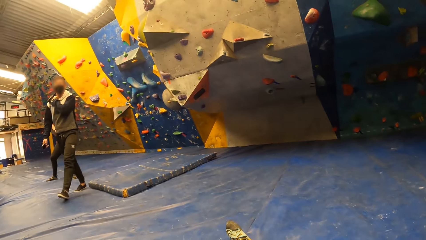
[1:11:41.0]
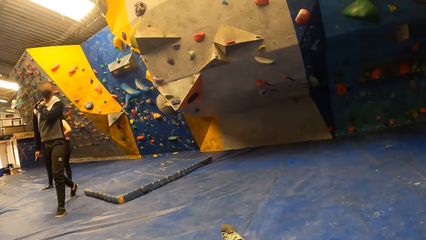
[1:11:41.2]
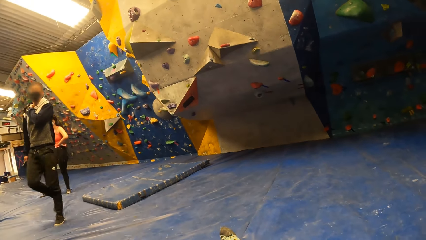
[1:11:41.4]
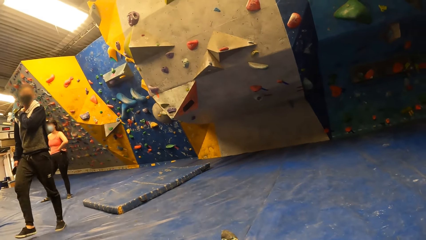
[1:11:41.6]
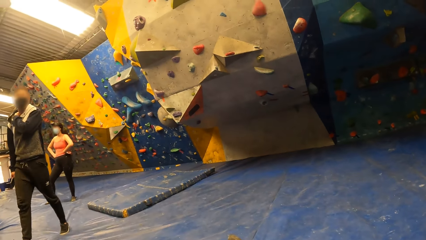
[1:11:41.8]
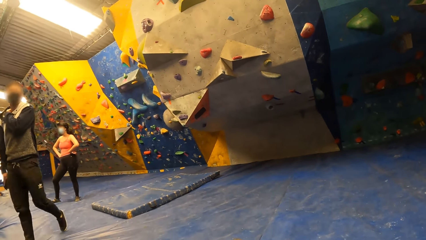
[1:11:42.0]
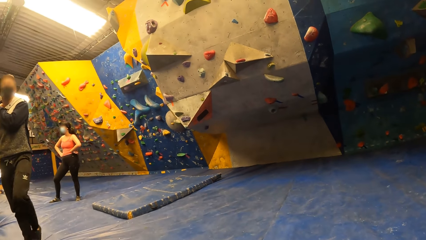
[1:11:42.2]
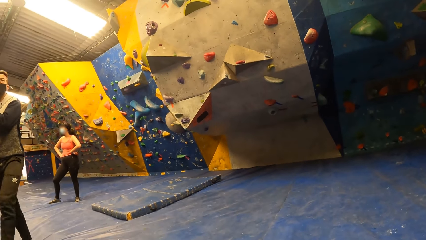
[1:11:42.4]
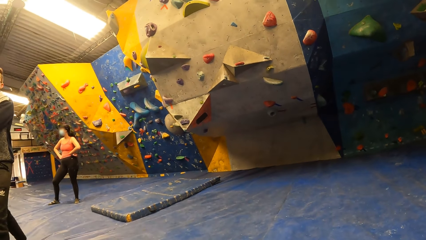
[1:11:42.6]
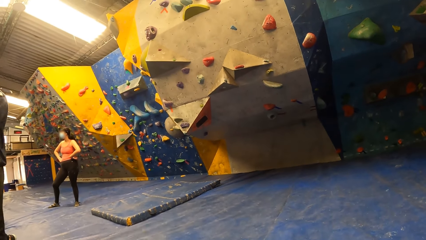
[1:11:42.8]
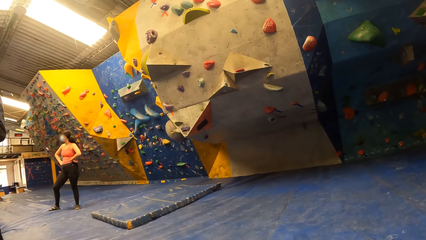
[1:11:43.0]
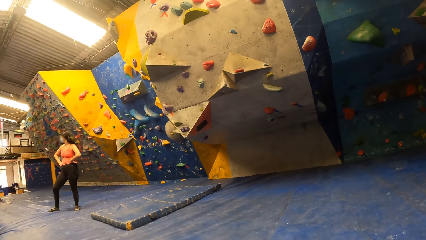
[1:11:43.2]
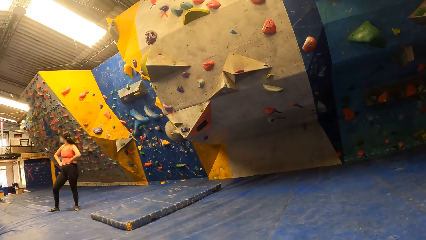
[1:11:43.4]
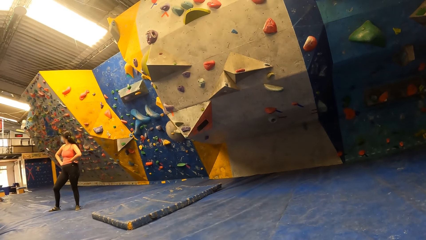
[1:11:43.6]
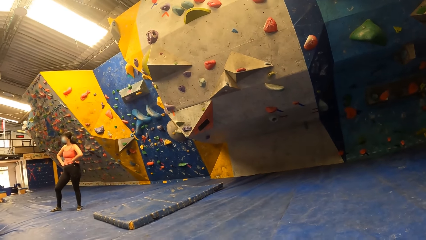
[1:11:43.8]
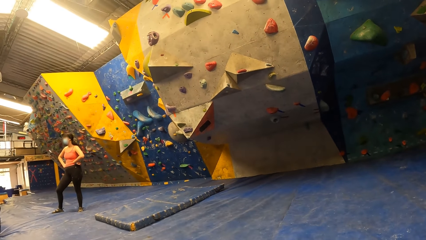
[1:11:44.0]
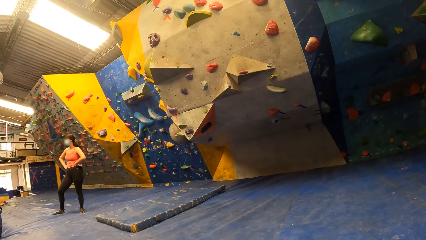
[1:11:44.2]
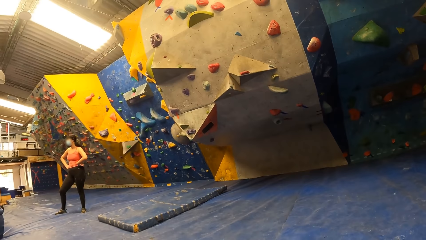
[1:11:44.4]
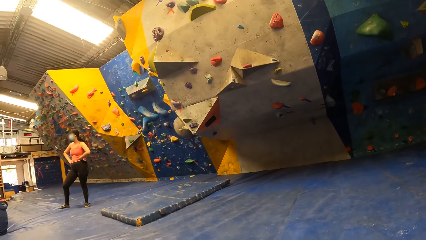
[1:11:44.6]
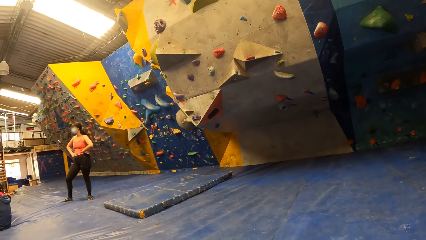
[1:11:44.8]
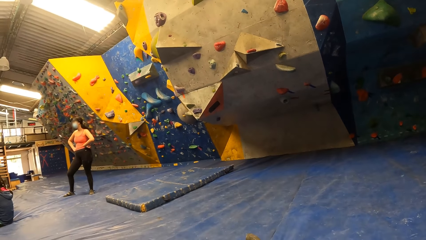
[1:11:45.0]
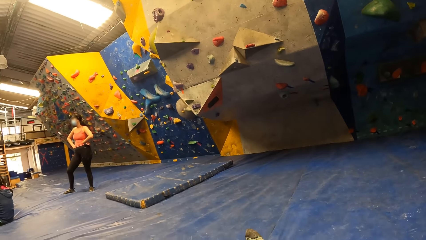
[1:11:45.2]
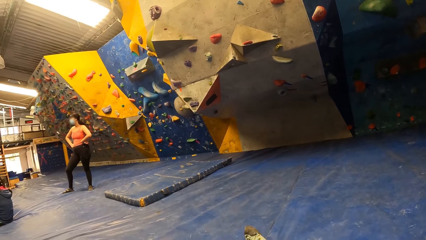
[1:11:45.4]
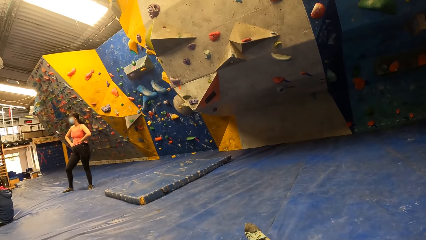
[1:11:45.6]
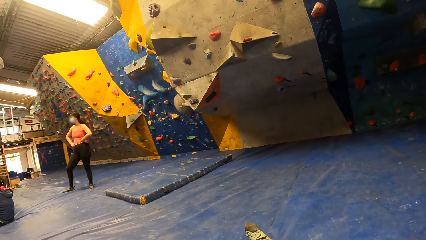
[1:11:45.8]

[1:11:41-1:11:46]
A person holds the phone on her right hand.

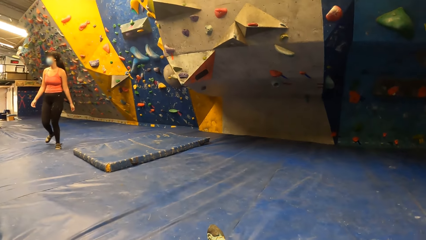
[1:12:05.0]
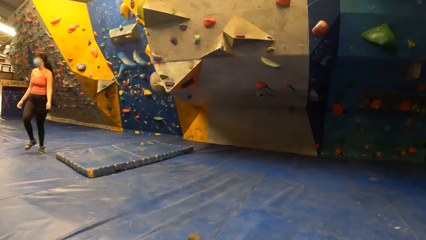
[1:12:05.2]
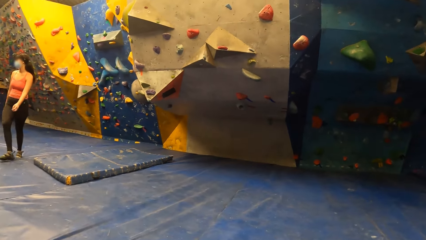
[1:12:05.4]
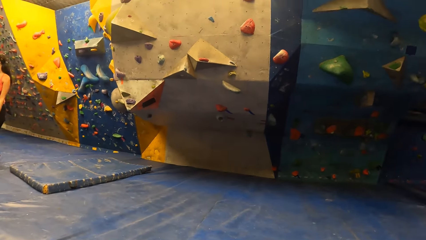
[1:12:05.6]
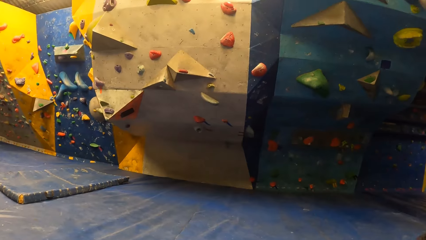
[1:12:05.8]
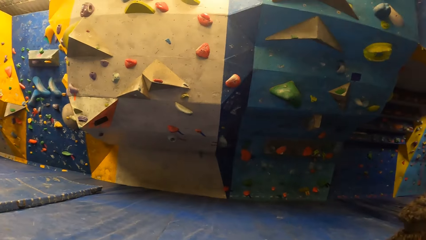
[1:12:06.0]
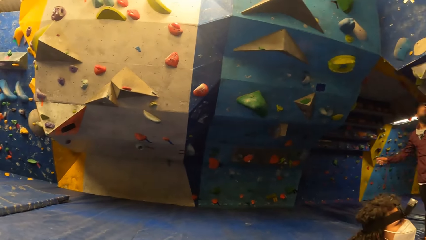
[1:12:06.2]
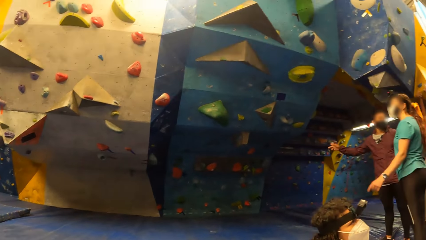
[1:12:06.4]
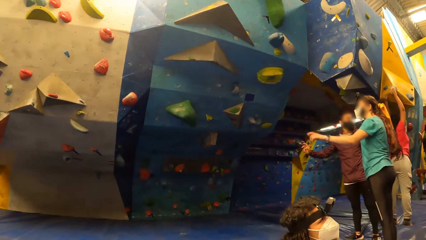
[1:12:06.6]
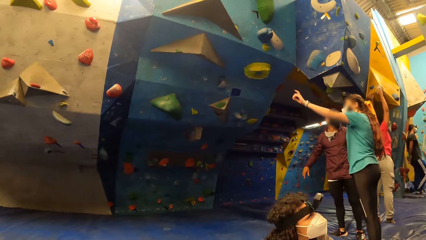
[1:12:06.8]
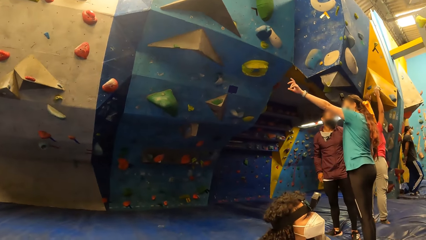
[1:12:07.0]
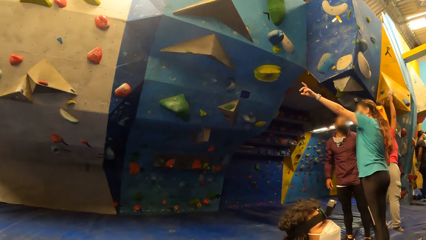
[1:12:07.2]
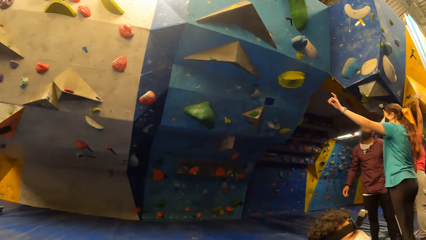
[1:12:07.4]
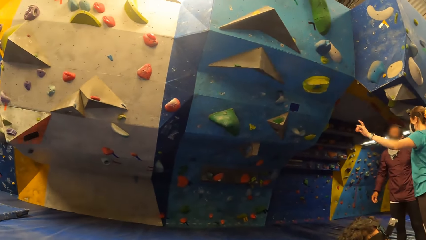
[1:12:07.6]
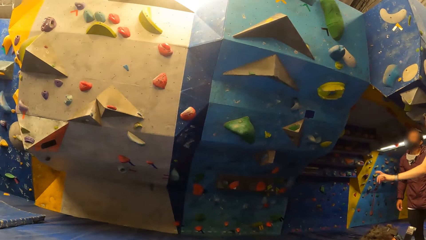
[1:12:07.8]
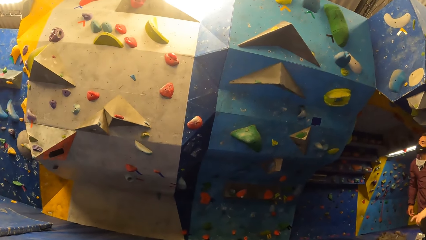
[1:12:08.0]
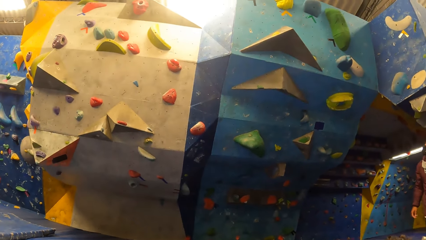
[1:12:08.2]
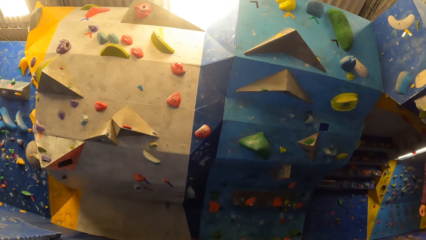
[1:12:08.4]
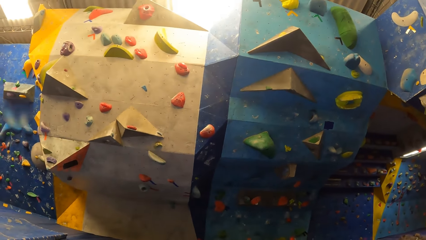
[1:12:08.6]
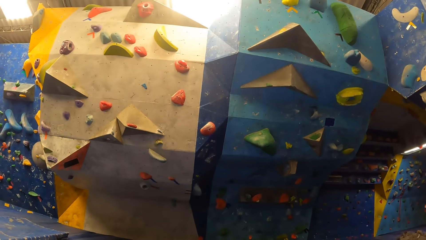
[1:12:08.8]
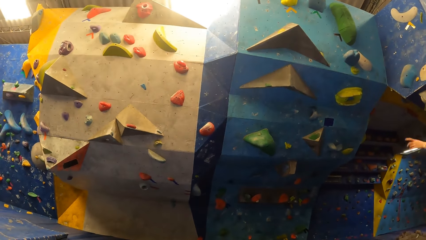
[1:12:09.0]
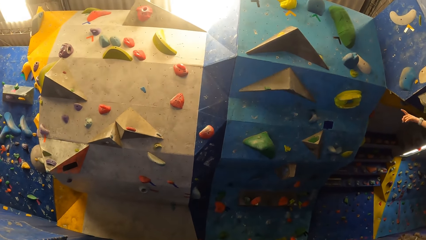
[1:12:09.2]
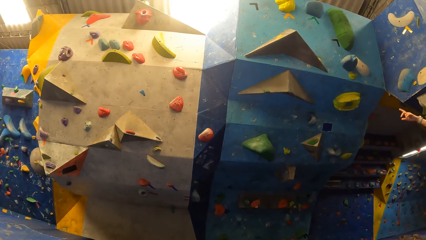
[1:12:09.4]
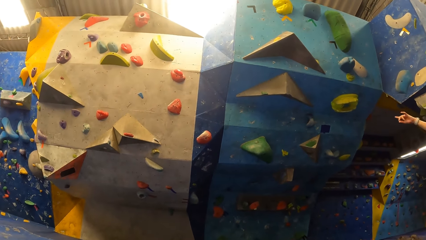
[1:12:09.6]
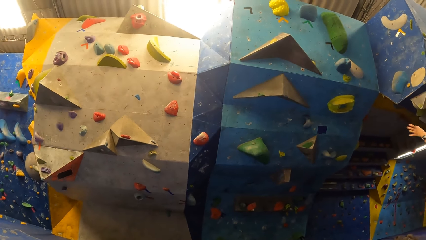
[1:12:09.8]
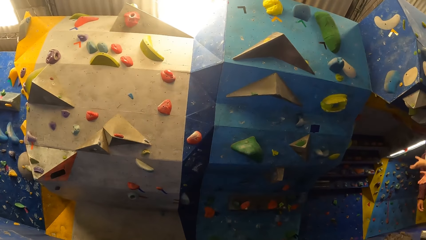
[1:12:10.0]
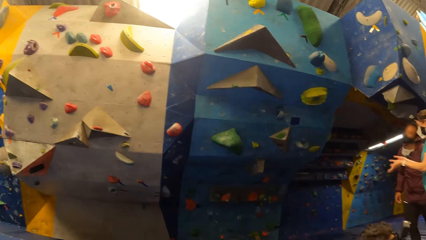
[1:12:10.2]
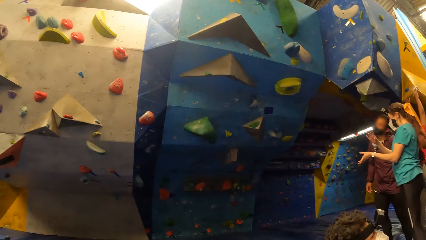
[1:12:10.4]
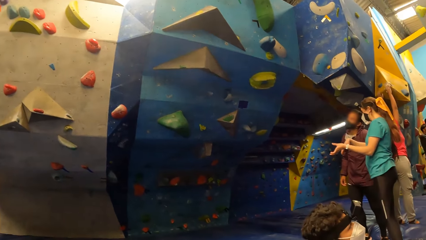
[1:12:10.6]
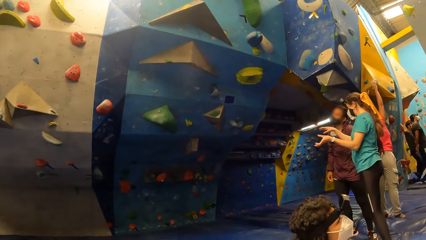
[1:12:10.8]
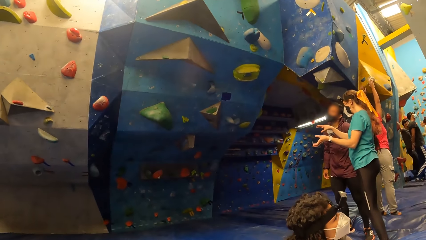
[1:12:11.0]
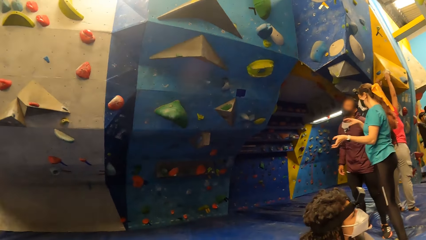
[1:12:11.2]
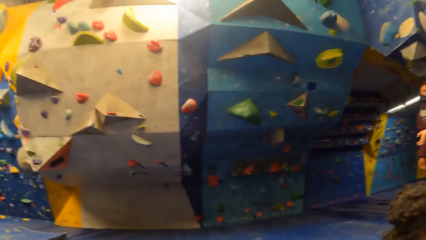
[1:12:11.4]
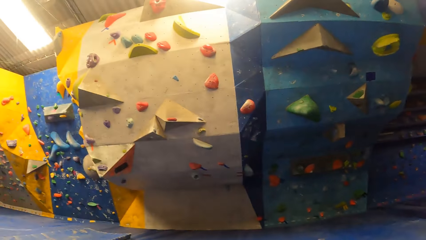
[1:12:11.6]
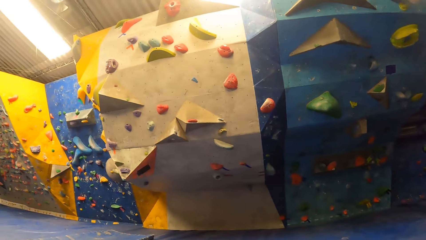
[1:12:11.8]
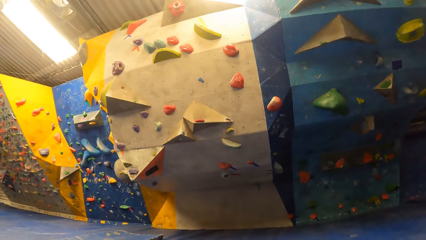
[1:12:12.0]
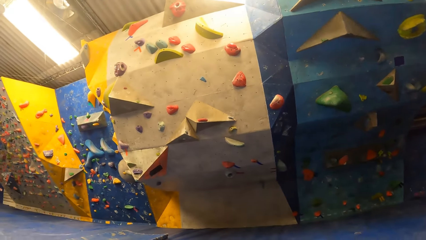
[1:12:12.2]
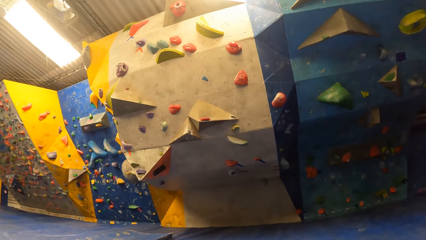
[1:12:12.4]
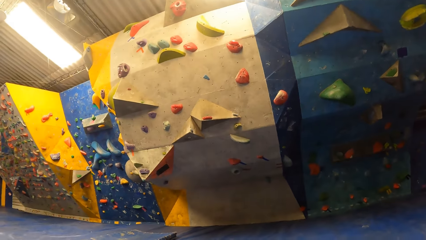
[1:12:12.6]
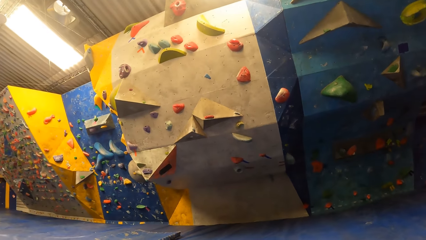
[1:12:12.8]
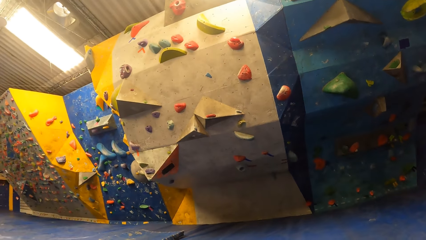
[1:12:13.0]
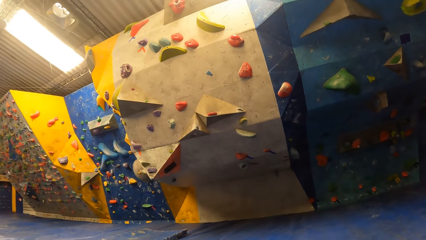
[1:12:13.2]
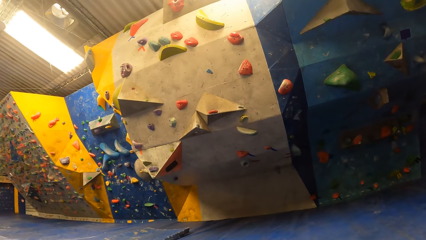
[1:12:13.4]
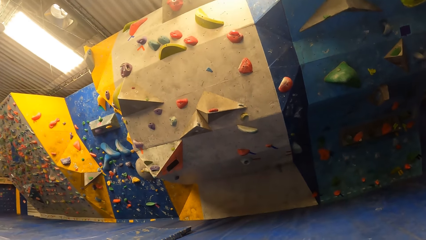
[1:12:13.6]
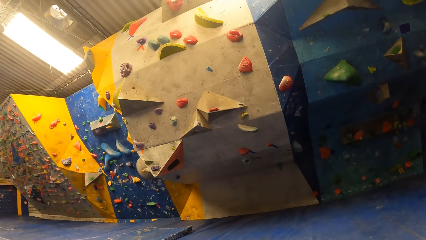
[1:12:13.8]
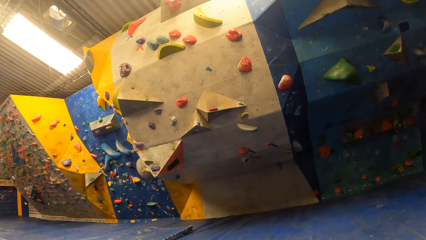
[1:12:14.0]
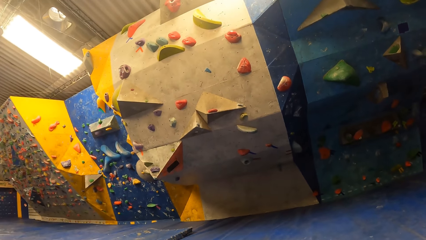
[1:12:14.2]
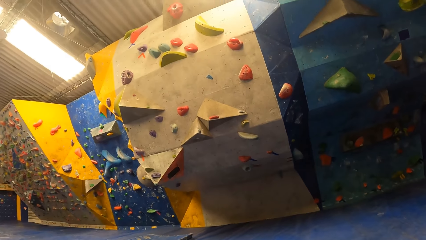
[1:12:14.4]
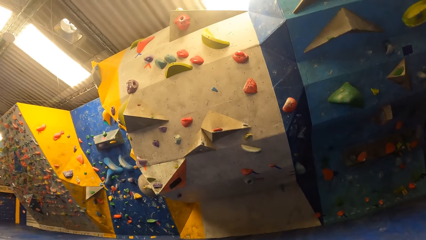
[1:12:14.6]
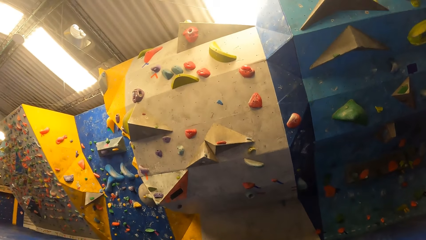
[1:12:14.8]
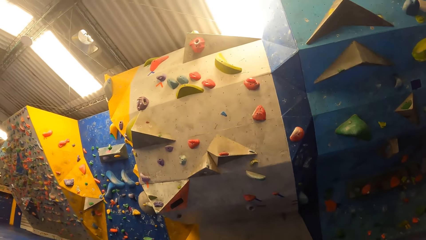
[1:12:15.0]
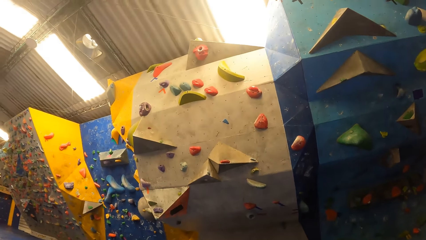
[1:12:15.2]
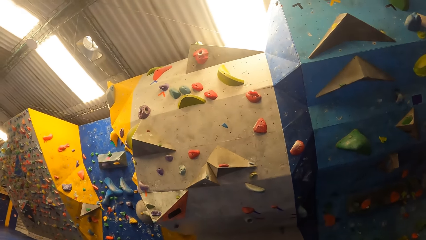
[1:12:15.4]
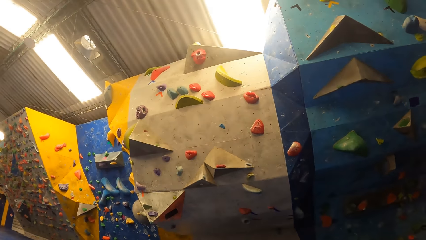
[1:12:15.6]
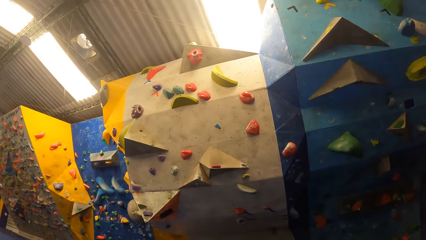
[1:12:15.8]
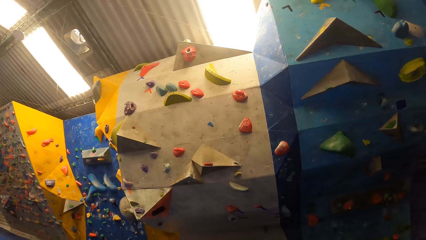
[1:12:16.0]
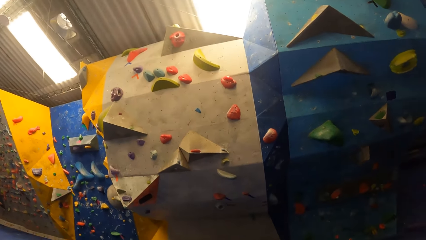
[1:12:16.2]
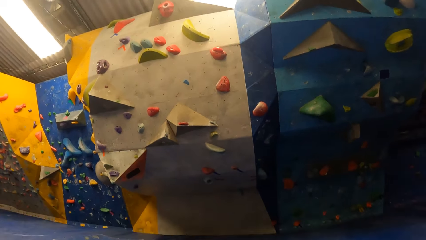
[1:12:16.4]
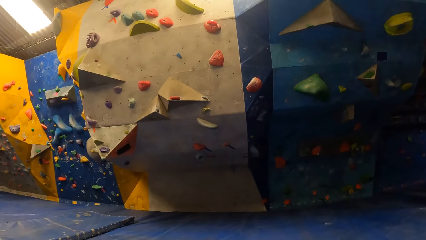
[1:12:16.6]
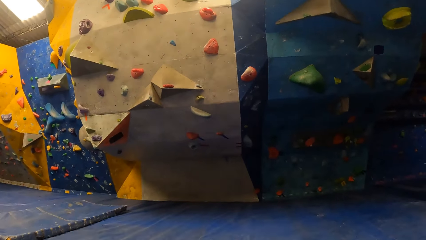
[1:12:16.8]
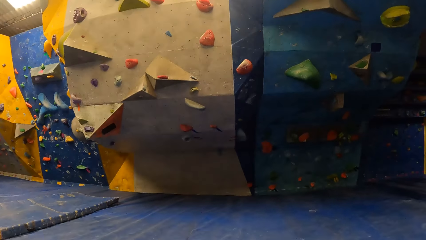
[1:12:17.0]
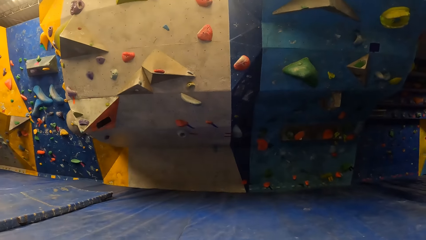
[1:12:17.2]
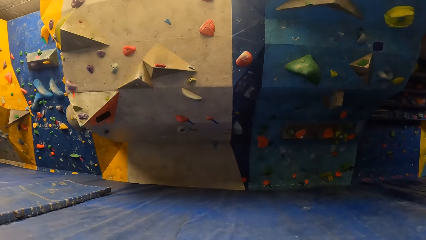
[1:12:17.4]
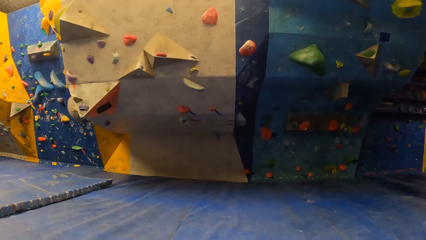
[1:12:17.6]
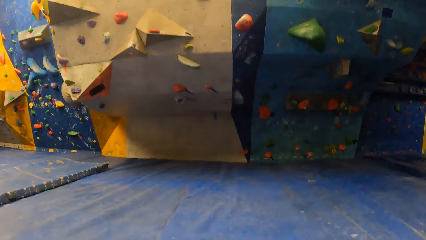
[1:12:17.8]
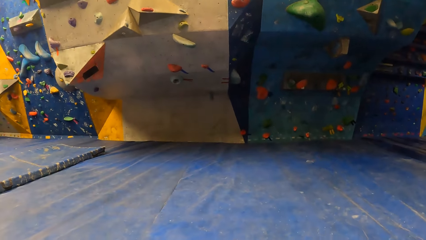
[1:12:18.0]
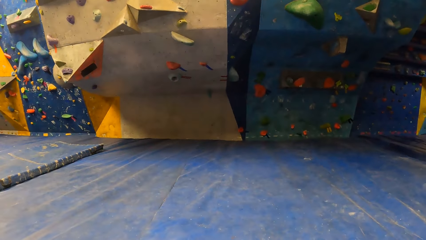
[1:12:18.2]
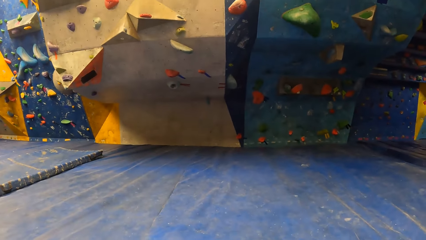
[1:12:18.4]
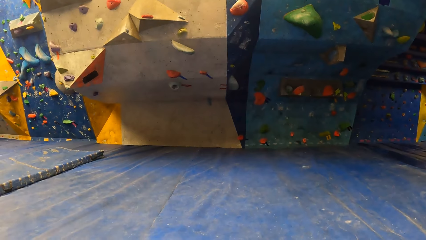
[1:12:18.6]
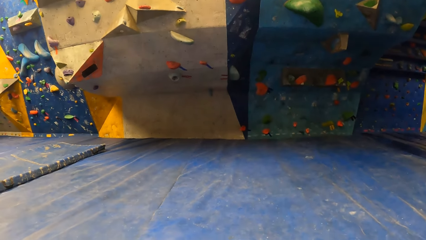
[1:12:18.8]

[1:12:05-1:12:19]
A person points at the wall climbing hold. The person talks with another person.
